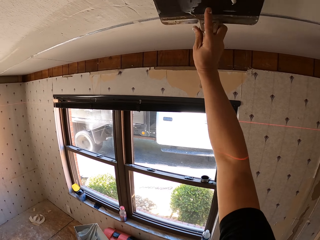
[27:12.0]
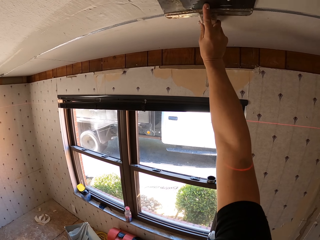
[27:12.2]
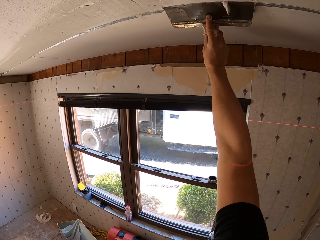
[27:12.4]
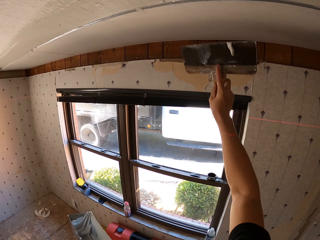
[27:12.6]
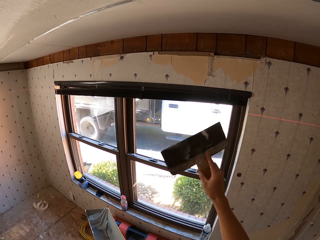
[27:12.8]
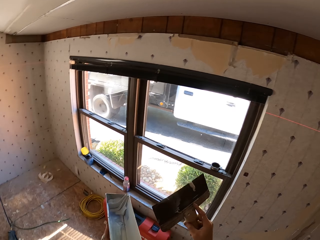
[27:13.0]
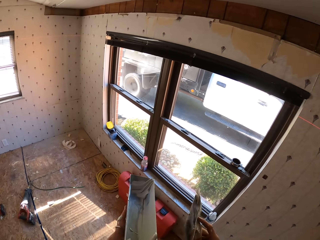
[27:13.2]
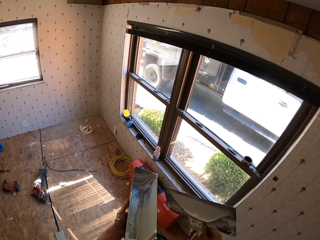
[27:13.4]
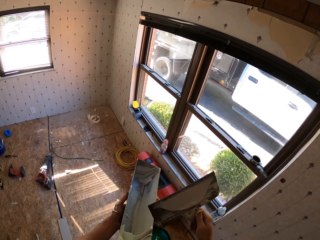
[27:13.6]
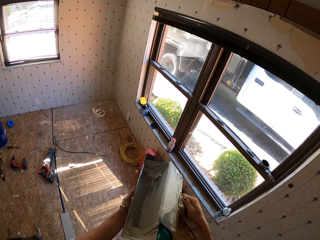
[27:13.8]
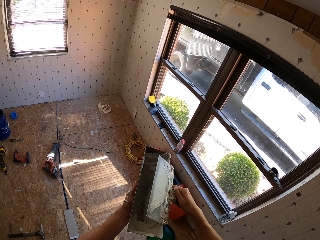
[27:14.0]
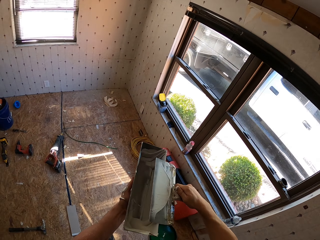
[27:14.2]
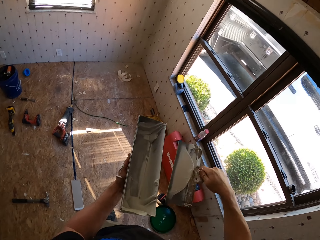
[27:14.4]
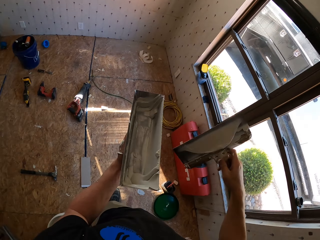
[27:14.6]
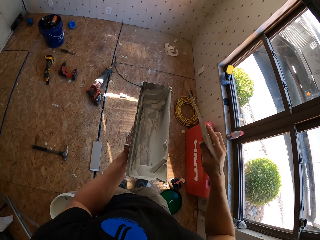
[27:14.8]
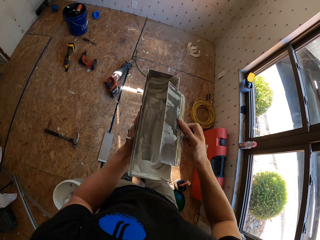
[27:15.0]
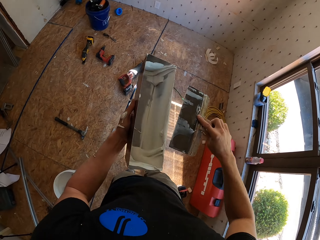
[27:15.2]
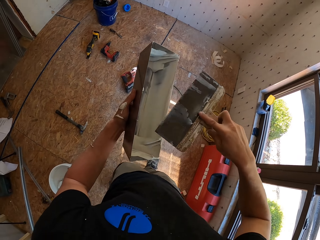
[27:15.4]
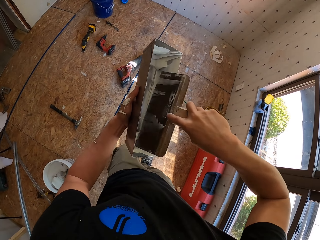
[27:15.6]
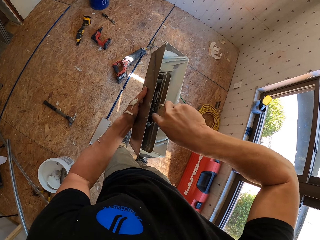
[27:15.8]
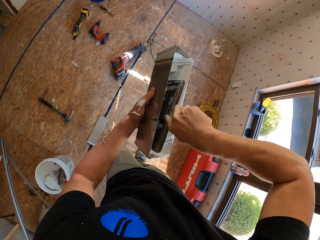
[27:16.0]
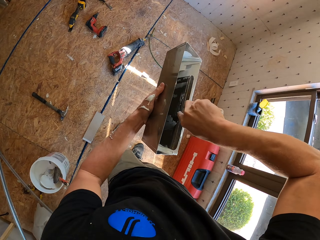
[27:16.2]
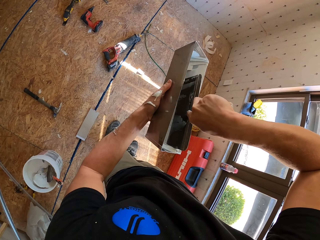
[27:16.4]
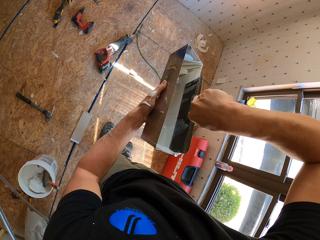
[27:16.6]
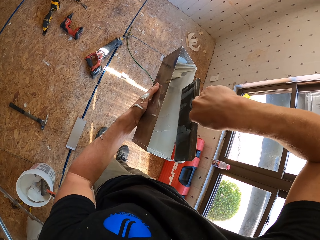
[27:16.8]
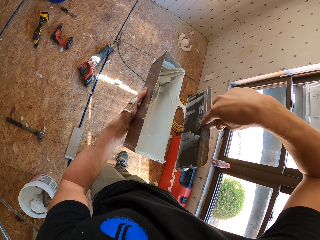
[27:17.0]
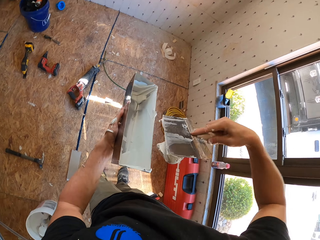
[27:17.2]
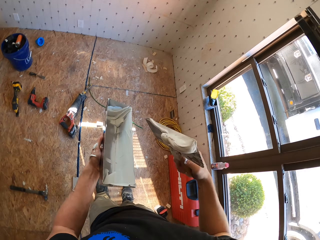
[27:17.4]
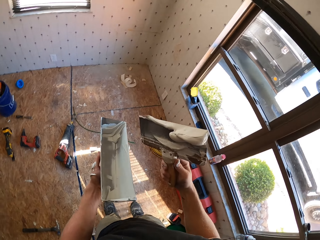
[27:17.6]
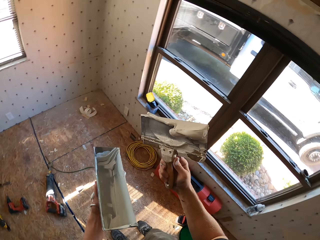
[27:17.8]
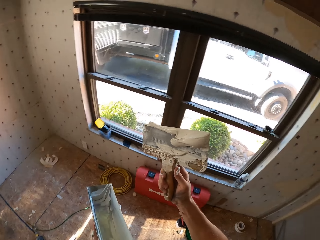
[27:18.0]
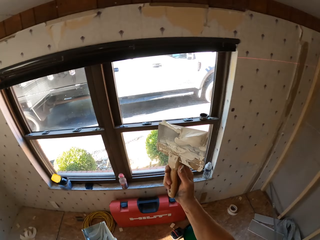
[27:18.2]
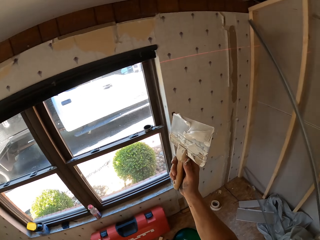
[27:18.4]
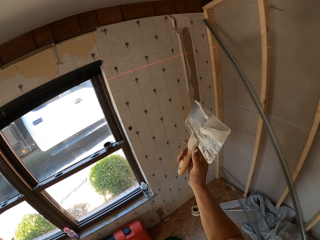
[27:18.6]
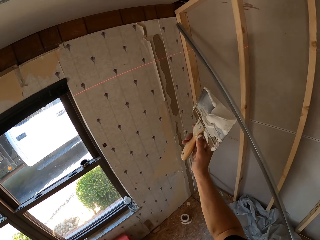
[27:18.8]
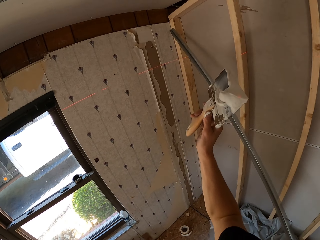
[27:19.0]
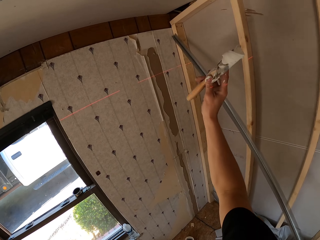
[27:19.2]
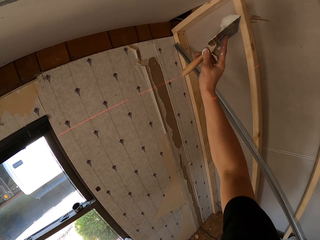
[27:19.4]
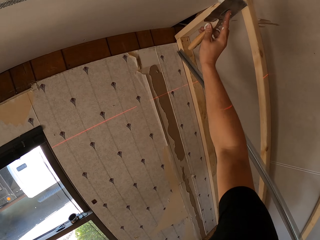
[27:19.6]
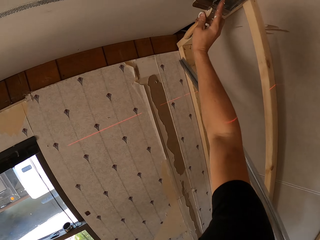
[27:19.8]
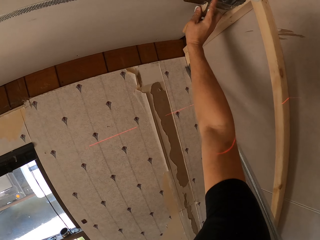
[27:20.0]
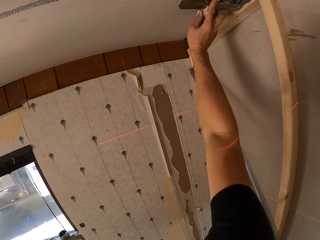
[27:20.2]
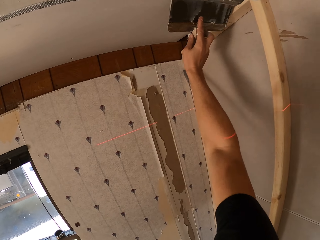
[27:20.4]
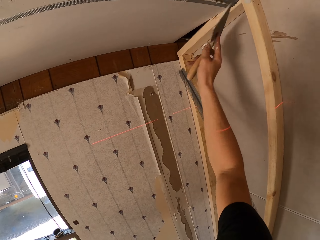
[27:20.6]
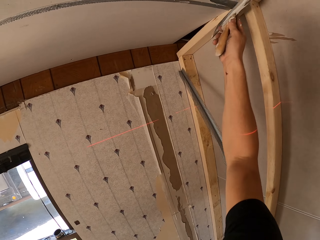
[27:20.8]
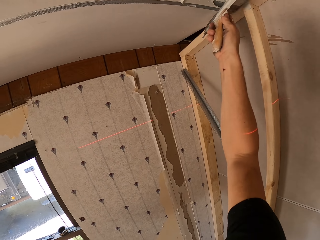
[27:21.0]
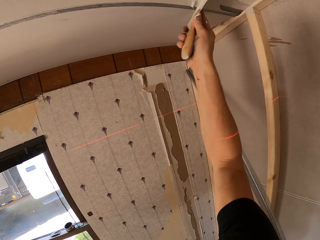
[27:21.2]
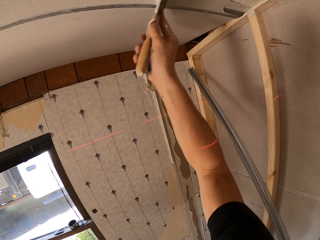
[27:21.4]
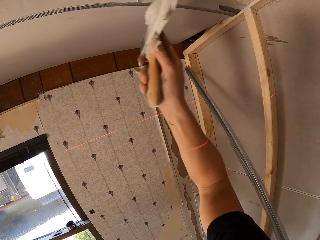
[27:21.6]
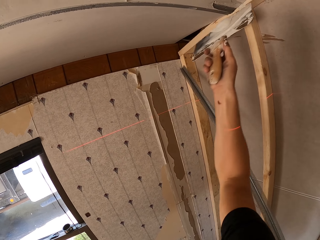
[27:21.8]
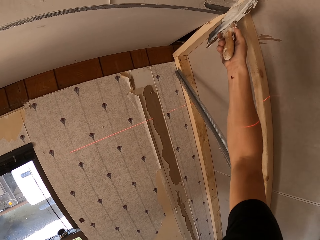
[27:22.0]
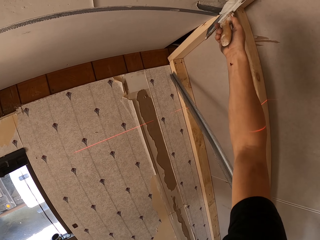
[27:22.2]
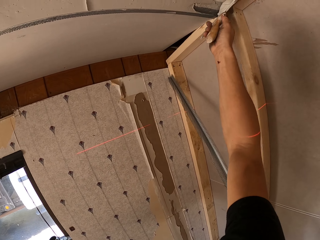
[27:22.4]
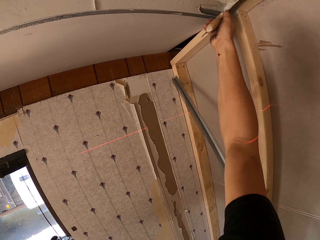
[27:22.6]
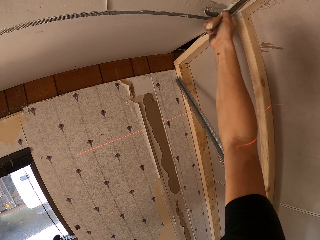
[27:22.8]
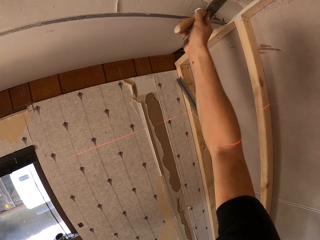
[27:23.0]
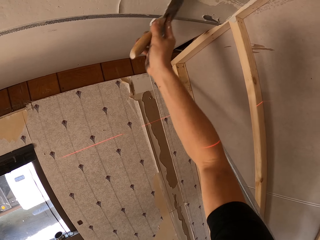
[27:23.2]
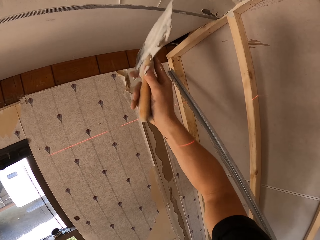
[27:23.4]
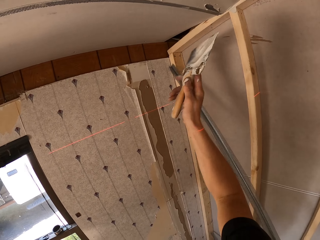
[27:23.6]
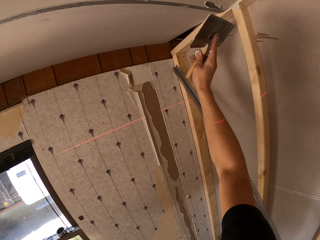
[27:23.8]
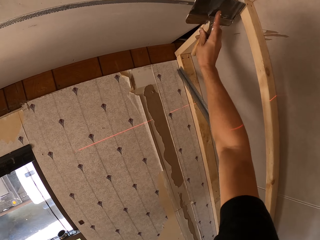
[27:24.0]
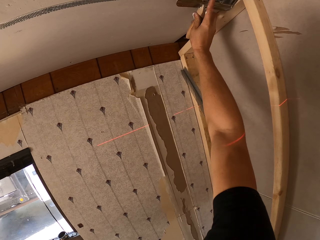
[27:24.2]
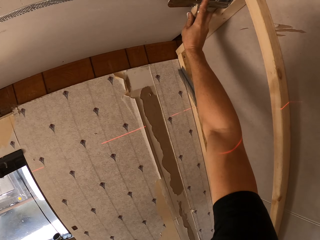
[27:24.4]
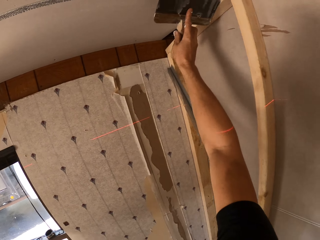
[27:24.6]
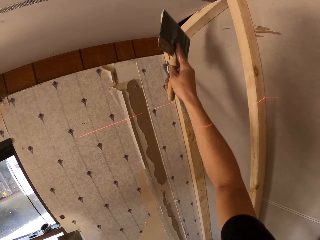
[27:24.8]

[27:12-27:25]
The camera wearer scrubs paint from the scraper on the paint container. They scoop paint from the paint container. They paint on the ceiling board.

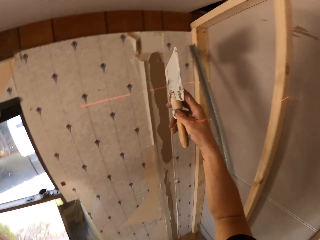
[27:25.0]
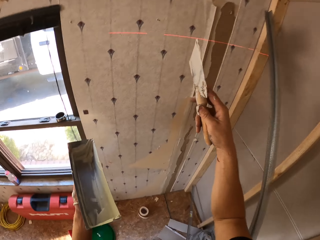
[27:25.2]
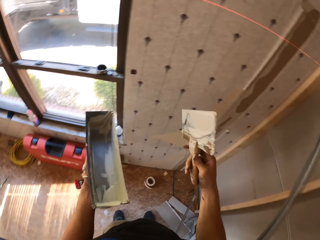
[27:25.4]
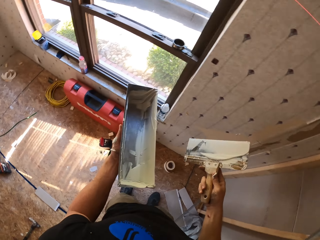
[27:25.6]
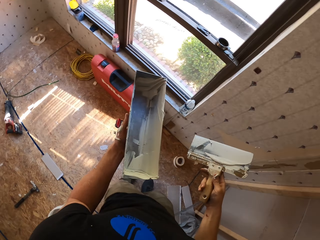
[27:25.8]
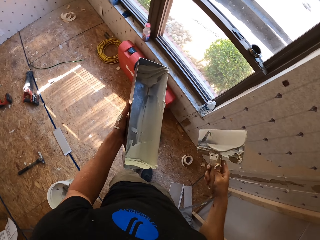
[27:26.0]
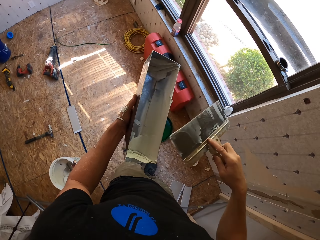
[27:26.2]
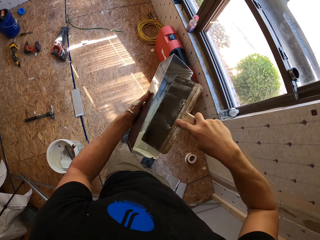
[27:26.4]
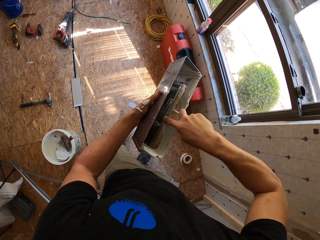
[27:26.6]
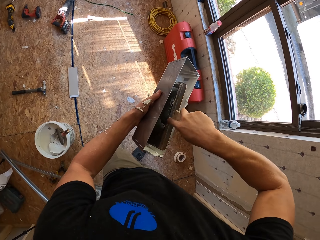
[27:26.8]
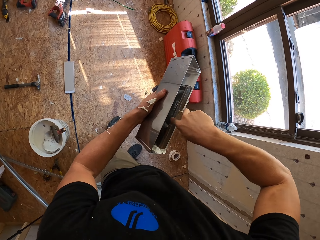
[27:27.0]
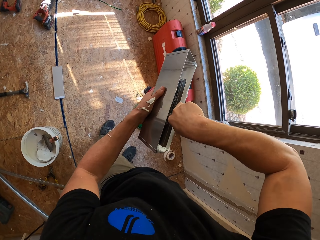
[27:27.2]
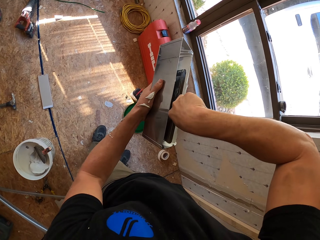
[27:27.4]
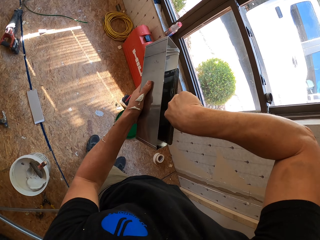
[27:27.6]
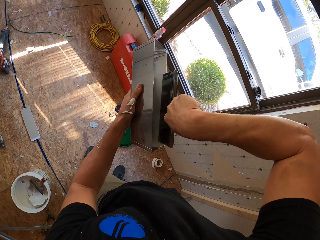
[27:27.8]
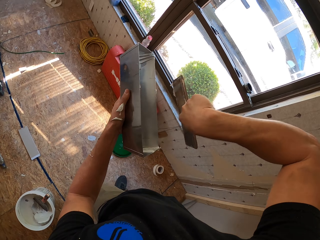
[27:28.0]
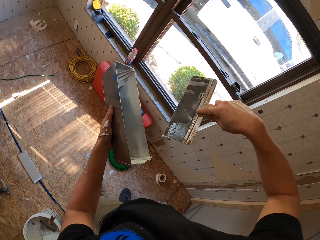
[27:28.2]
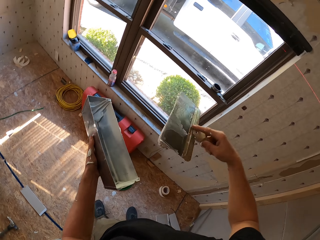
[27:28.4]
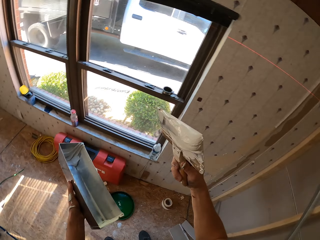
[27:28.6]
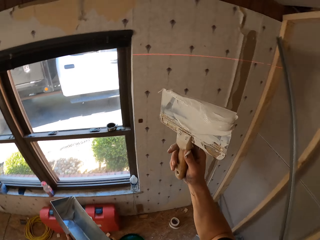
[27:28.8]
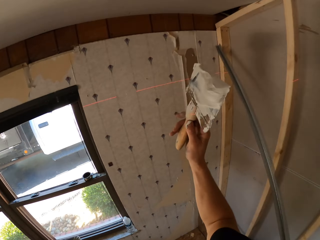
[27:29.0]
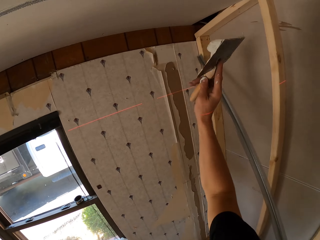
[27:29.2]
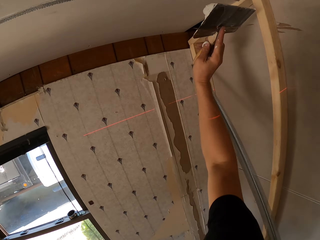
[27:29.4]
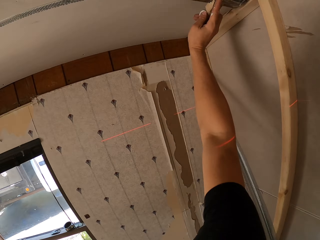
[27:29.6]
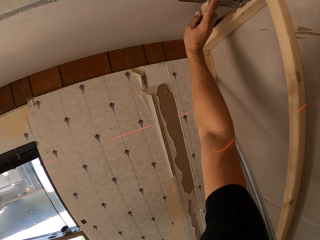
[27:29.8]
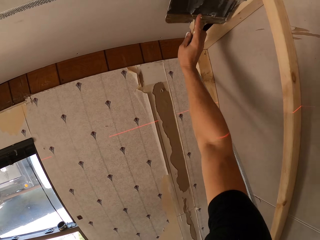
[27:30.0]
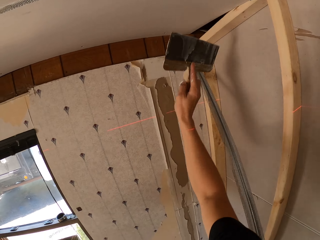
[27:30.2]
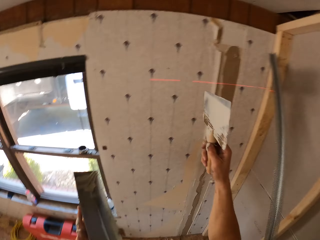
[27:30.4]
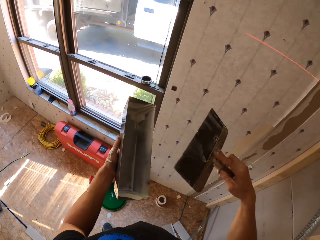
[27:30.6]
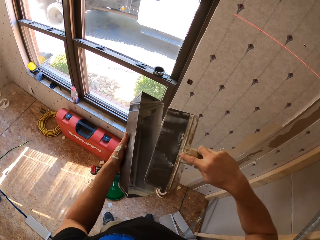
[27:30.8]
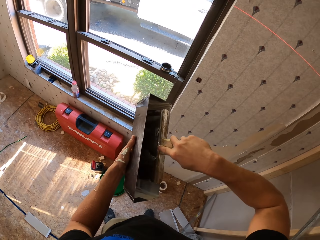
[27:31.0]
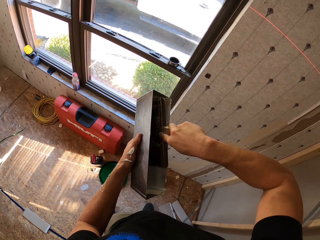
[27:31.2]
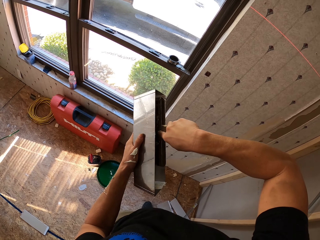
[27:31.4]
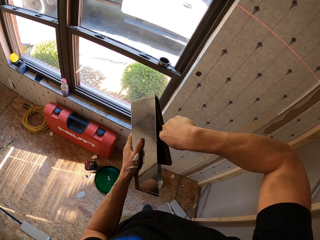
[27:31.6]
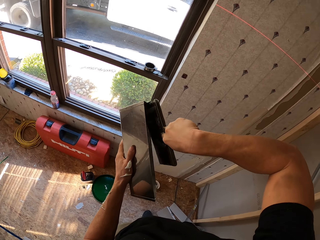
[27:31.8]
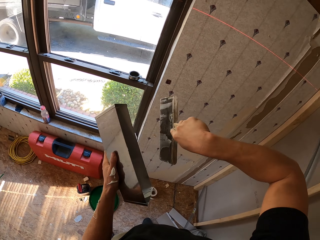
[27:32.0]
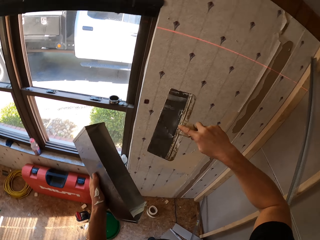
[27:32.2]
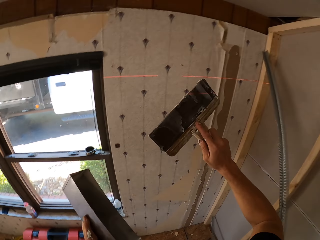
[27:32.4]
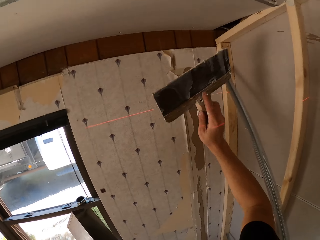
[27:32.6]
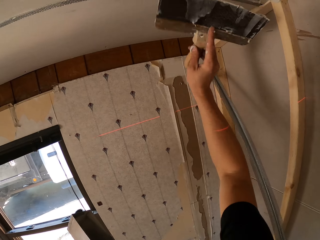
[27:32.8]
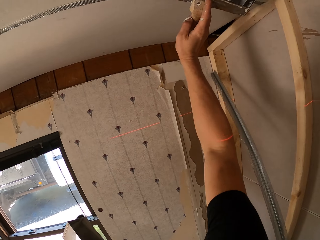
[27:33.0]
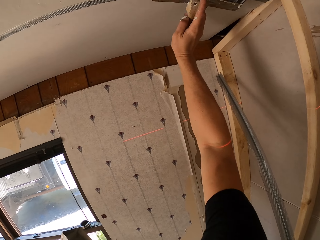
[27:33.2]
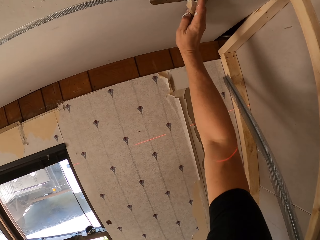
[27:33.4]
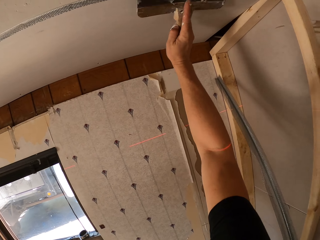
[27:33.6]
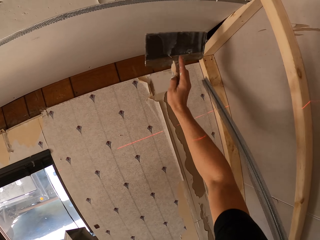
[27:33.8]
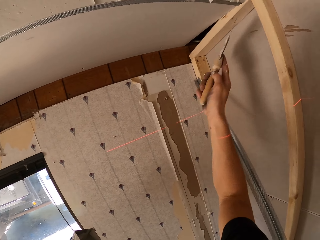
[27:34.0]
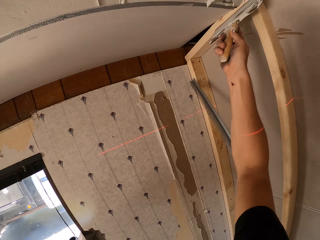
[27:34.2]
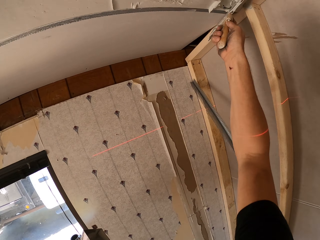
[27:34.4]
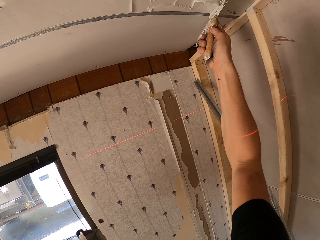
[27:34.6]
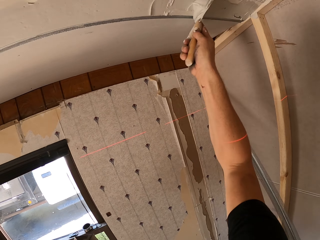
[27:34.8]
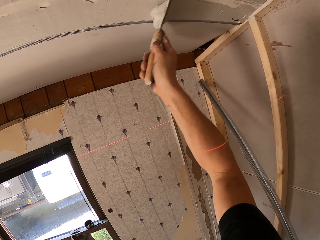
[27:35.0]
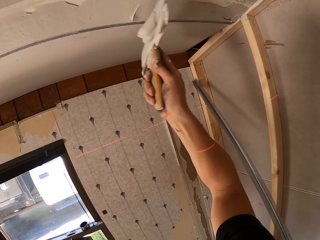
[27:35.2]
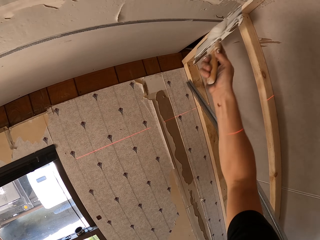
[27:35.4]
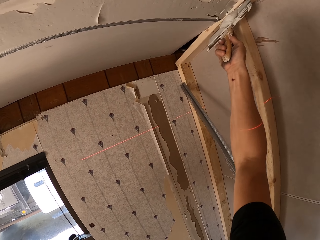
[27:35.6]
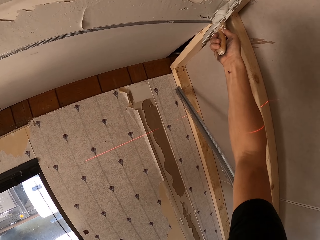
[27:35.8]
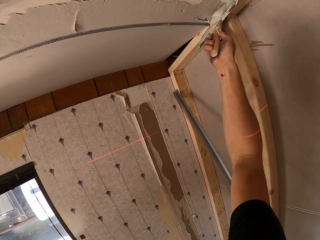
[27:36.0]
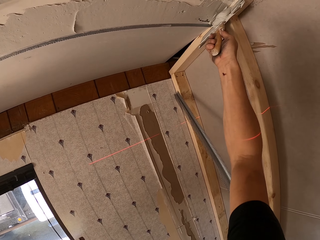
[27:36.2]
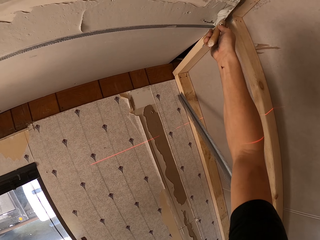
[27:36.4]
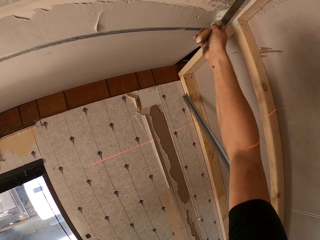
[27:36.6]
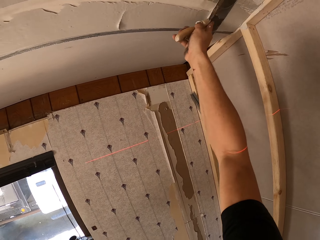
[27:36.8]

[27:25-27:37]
The camera wearer scoops paint from the paint container. They paint on the ceiling board. They scoop paint from the paint container. They paint on the ceiling board.
